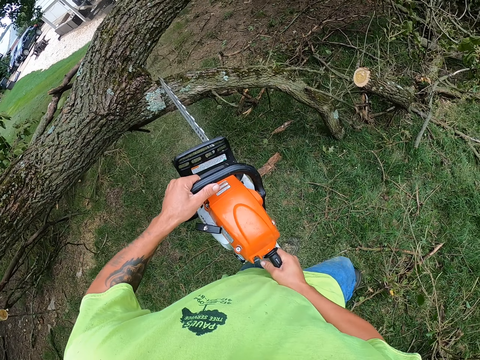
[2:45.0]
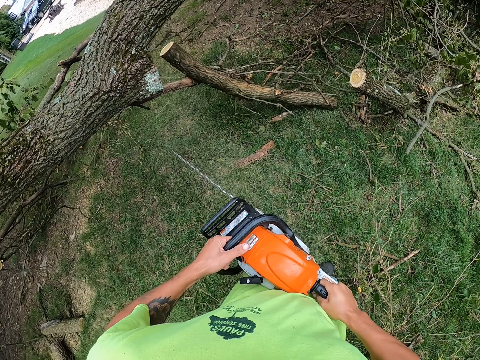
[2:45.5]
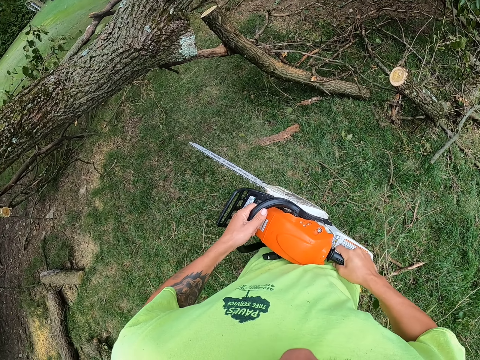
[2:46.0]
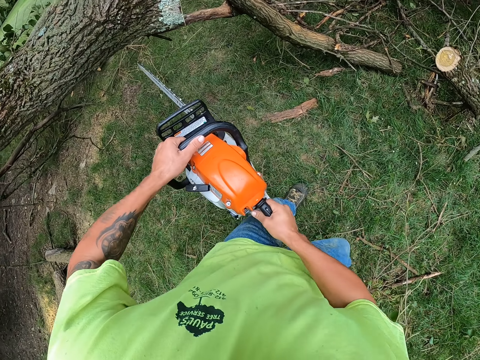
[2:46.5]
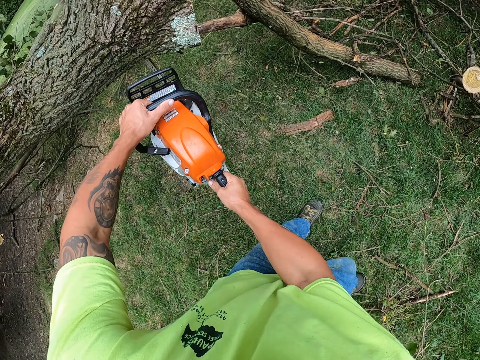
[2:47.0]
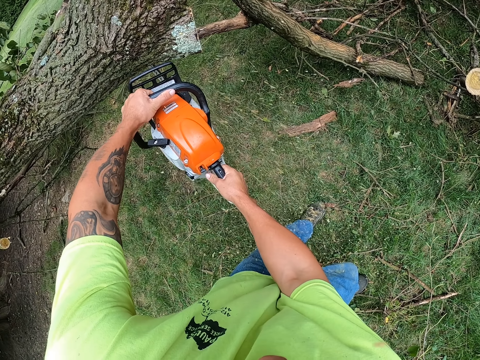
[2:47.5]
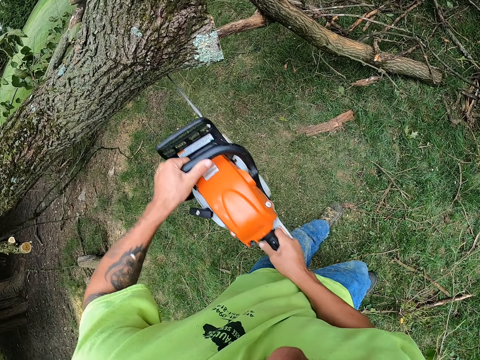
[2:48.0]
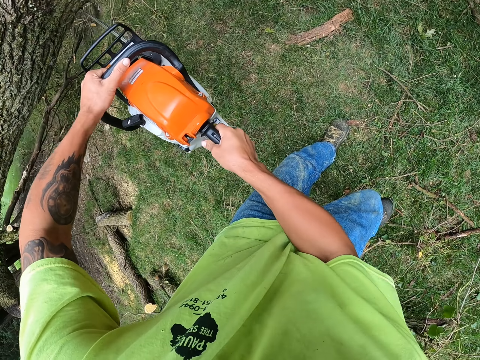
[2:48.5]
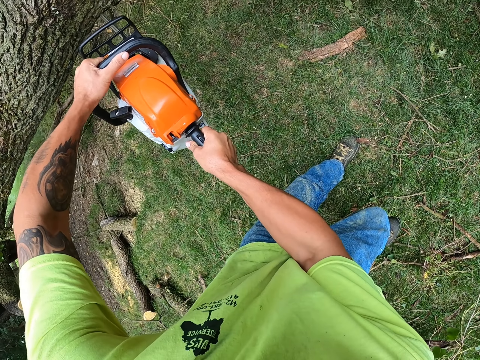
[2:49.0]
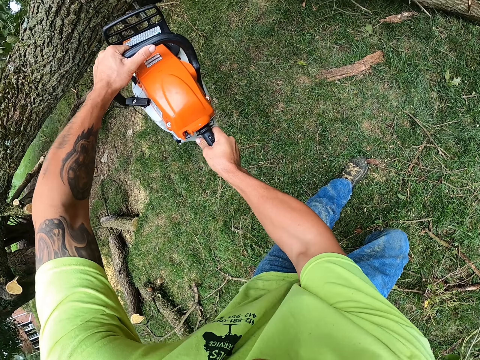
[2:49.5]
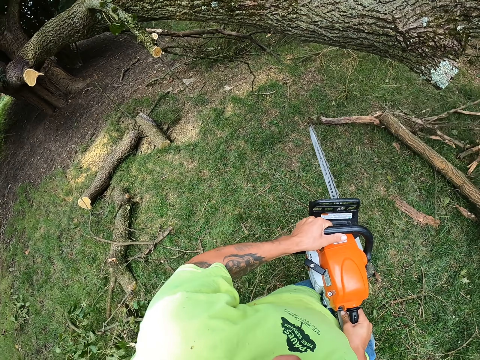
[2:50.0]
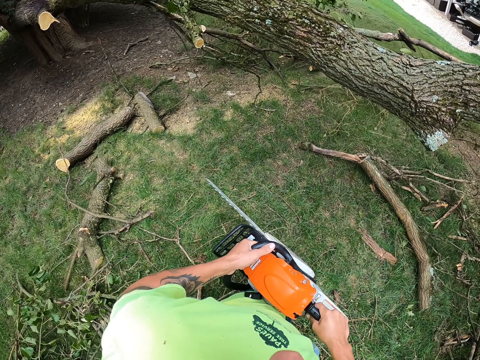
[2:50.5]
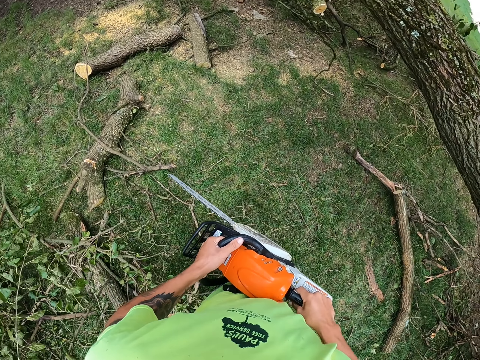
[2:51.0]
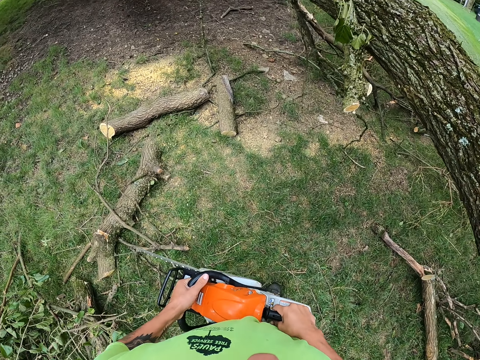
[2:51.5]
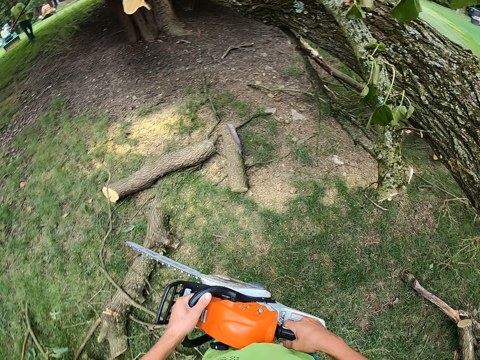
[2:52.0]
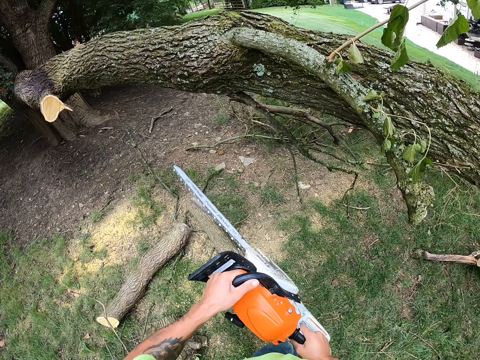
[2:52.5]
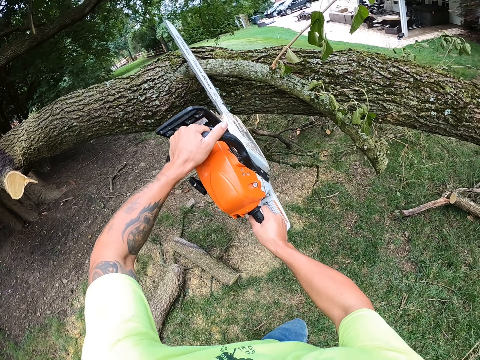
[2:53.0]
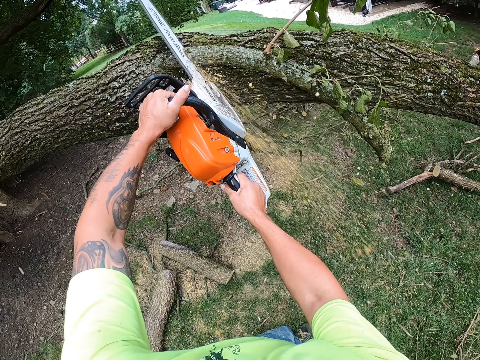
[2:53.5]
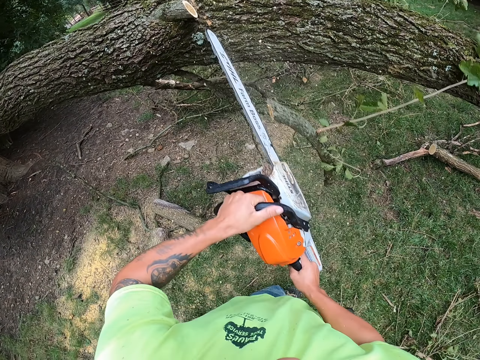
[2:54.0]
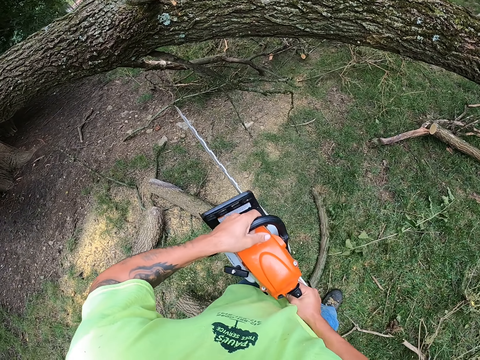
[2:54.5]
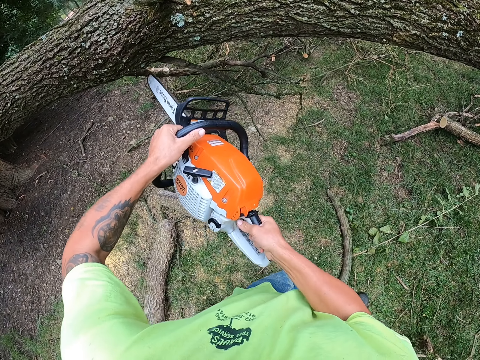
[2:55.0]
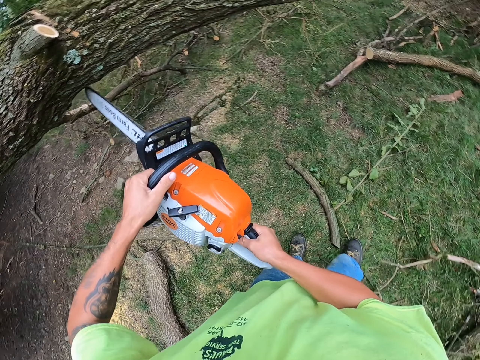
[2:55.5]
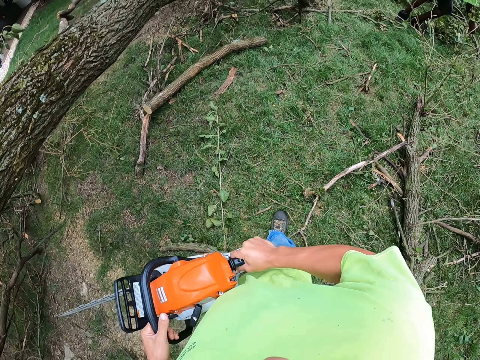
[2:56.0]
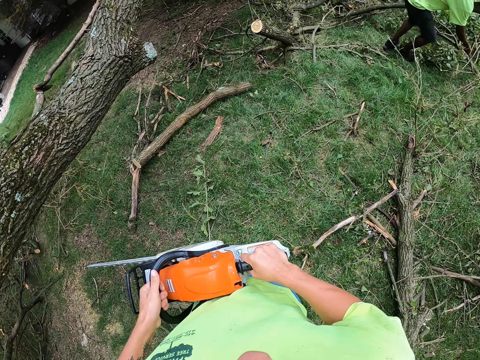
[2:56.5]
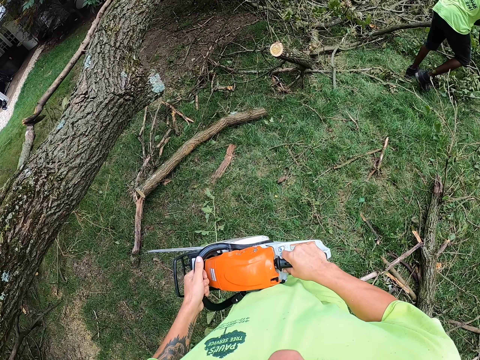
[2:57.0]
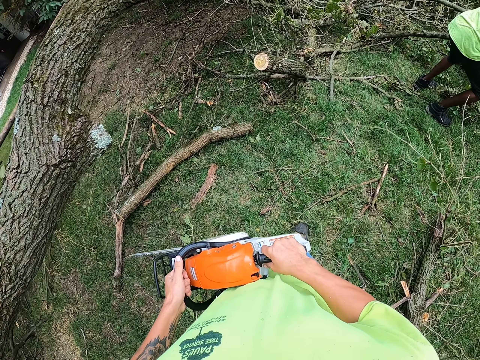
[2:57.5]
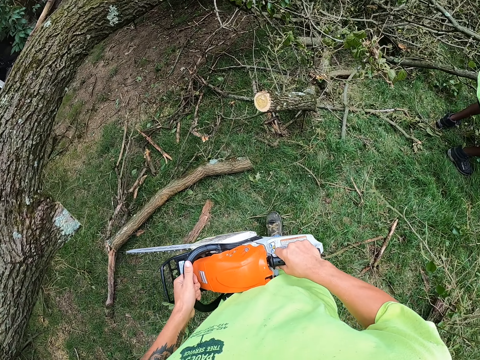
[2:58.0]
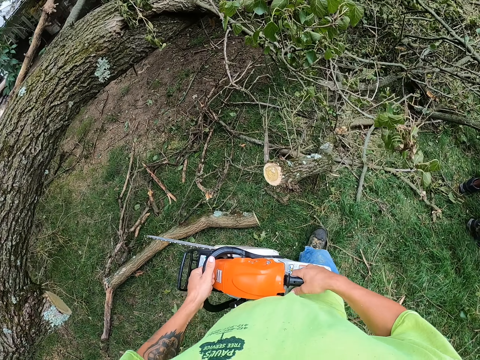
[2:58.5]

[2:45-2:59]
The camera wearer moves on the lawn. They cut the tree. They move on the lawn. They cut the tree. They move on the lawn. The man picks the piece of tree branch from the floor with his right hand.

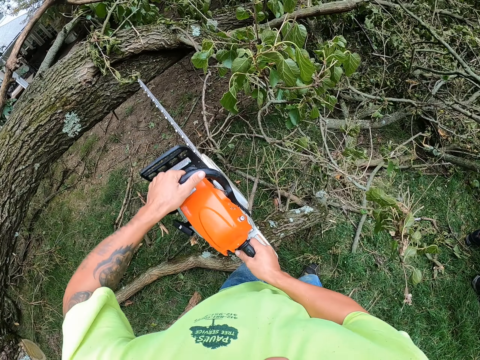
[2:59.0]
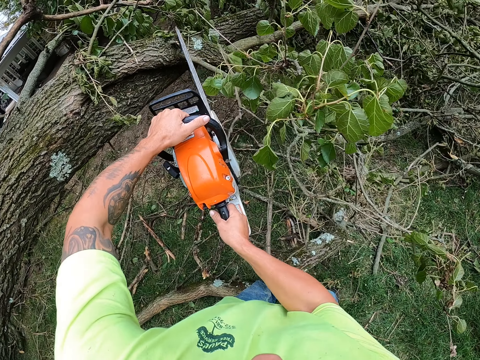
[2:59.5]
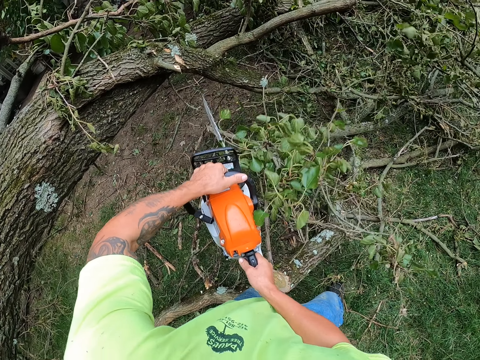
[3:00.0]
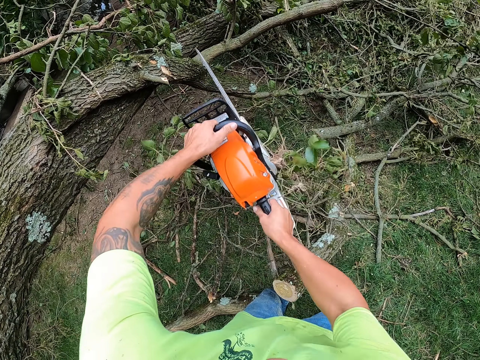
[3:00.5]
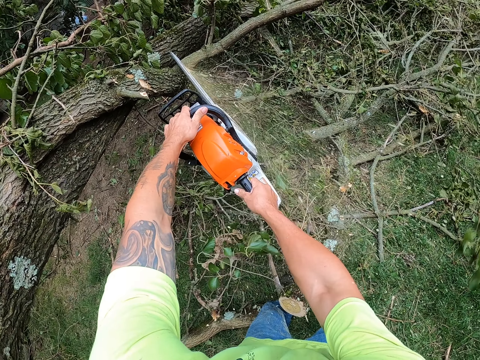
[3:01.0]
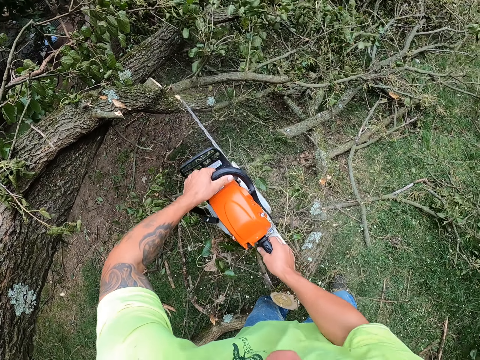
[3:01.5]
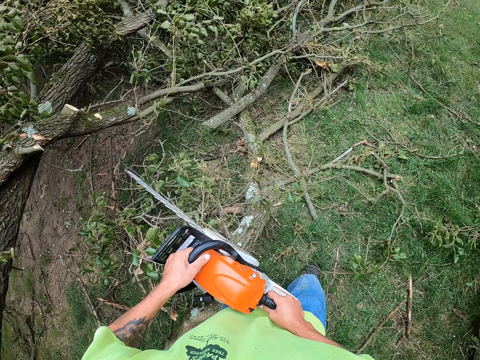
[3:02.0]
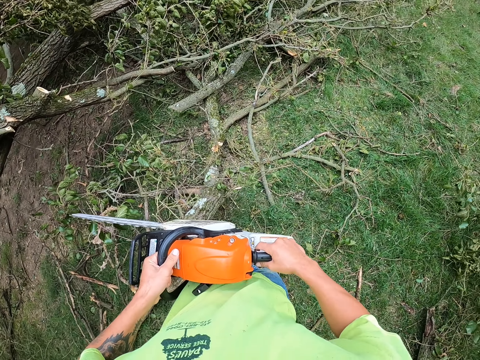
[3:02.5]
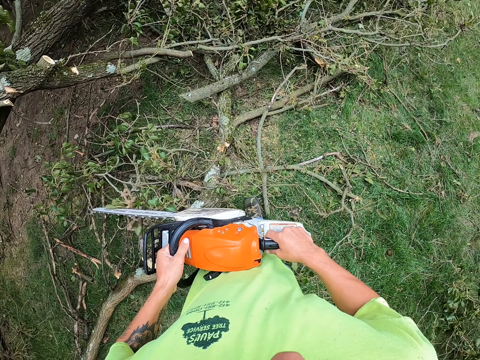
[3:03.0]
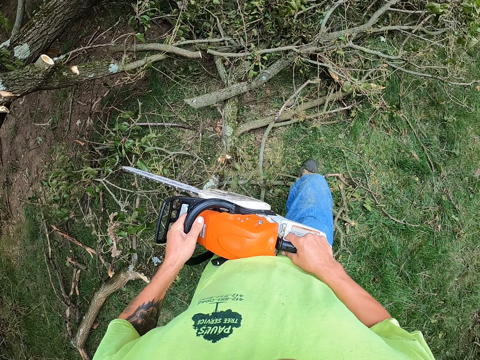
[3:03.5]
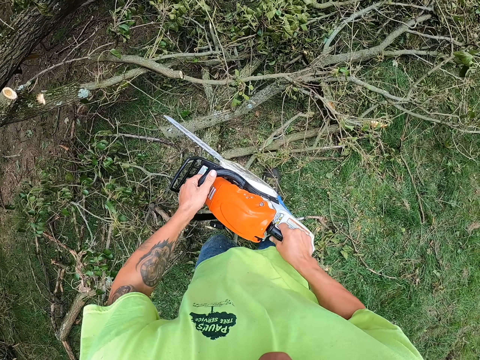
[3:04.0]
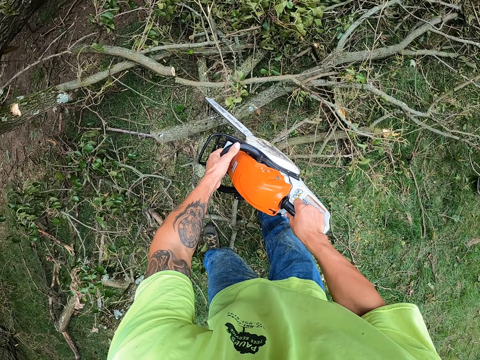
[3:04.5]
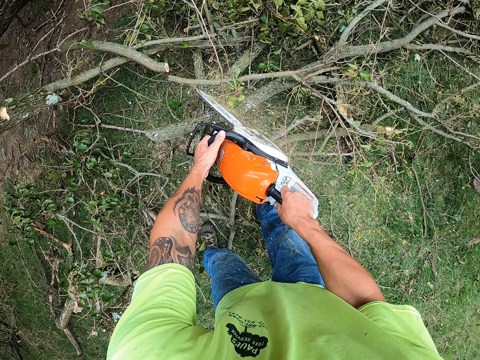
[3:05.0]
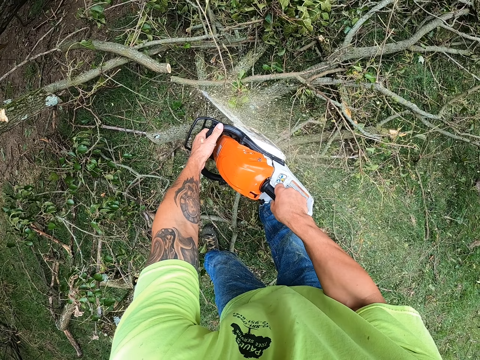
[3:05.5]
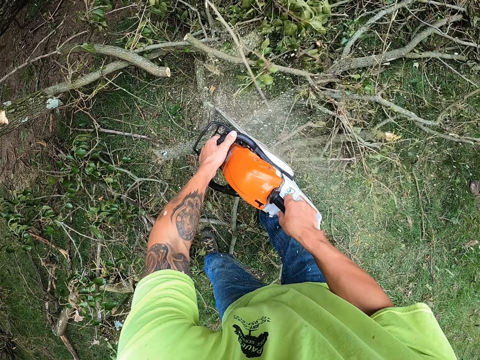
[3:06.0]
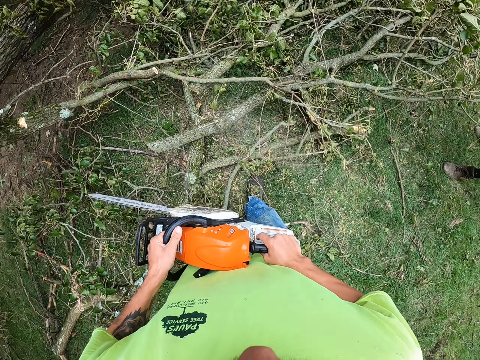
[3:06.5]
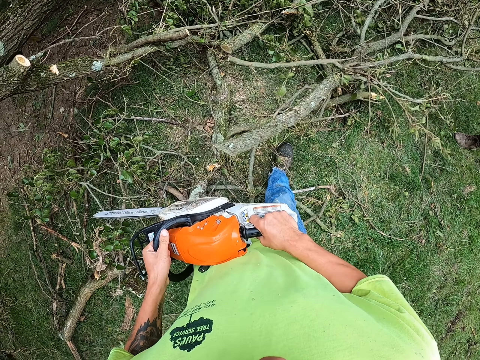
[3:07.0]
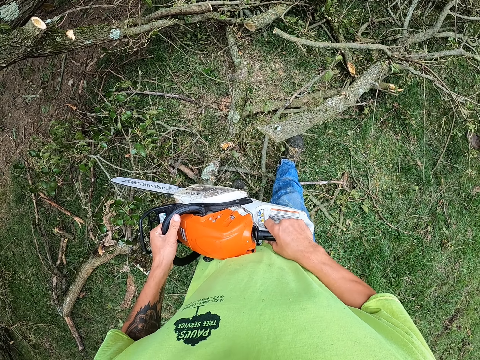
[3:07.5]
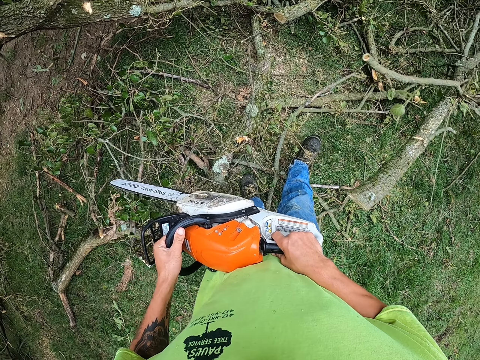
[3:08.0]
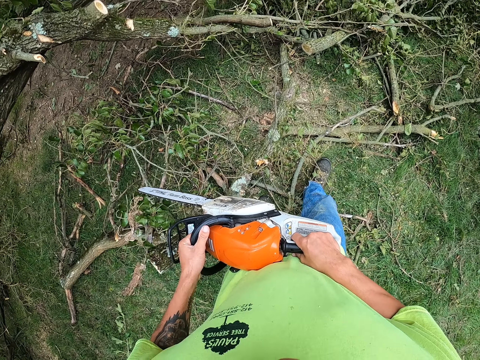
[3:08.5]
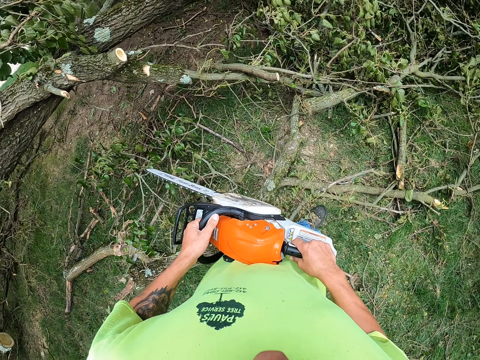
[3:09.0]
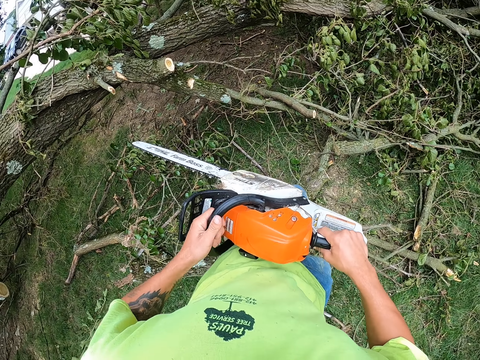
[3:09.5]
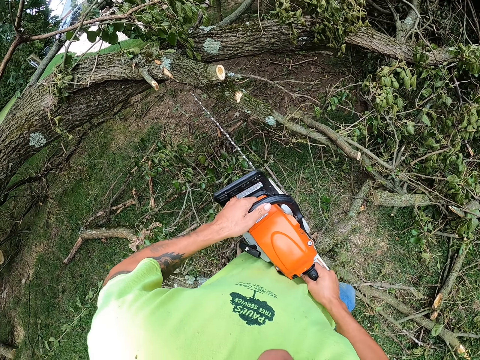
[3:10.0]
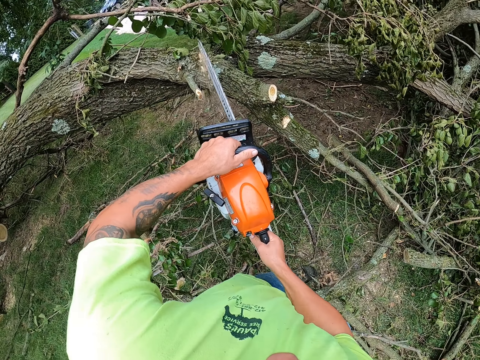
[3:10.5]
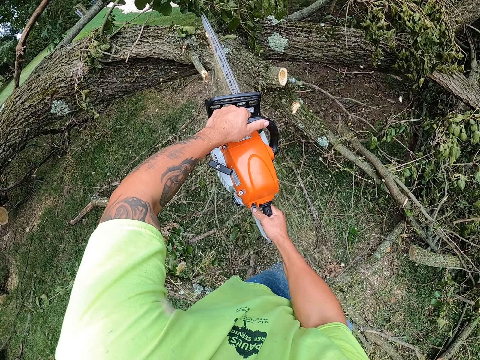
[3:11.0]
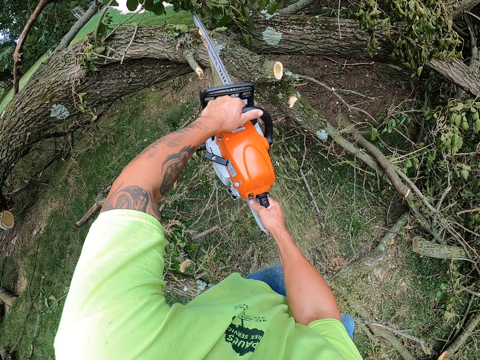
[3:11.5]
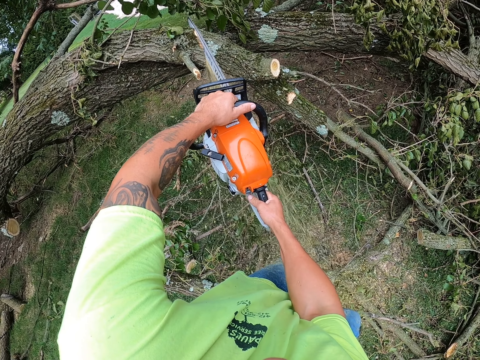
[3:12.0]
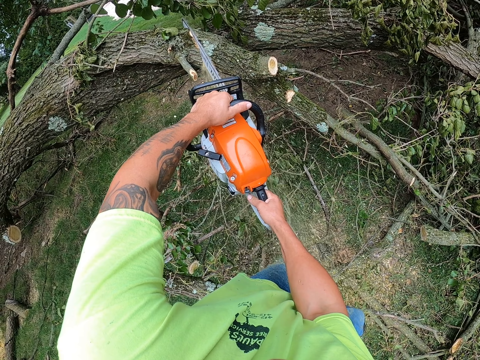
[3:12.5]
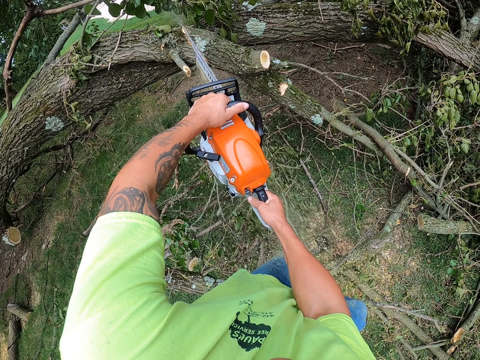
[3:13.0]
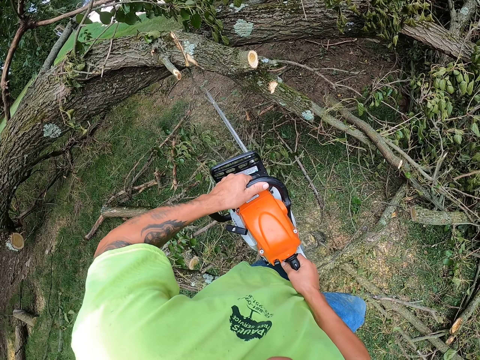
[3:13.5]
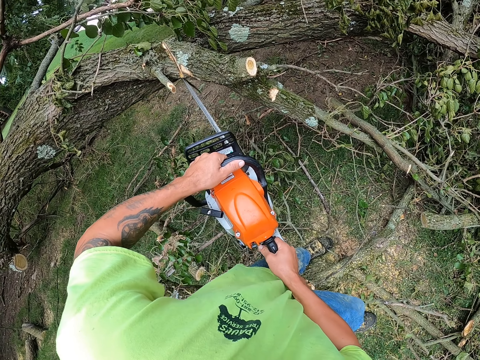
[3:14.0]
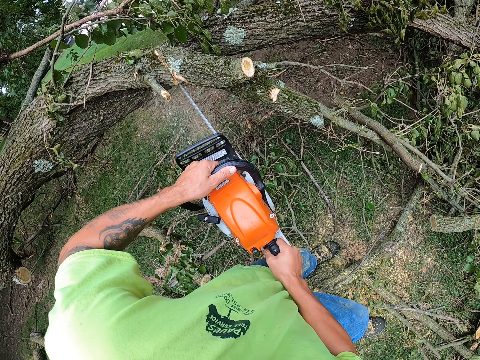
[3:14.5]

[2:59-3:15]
The camera wearer cuts the tree. They move on the lawn. They cut the tree. They move on the lawn. They cut the tree.
